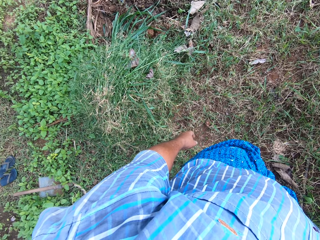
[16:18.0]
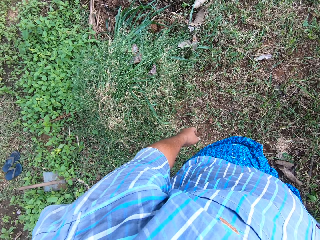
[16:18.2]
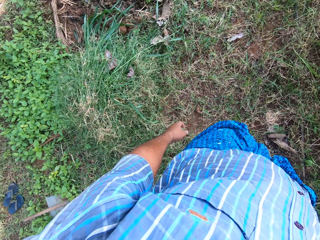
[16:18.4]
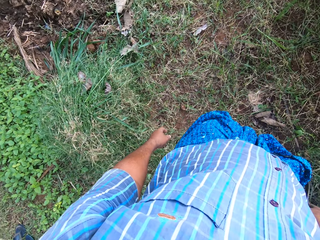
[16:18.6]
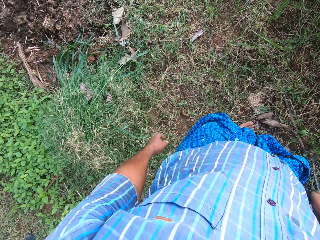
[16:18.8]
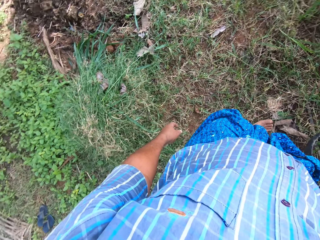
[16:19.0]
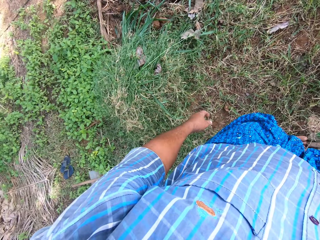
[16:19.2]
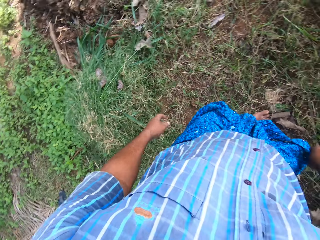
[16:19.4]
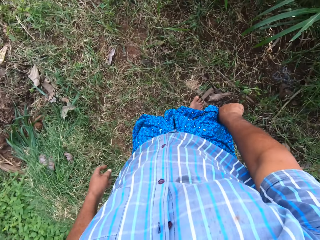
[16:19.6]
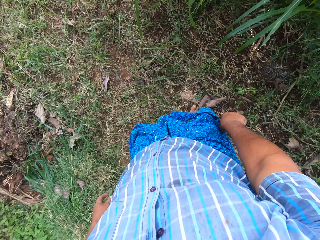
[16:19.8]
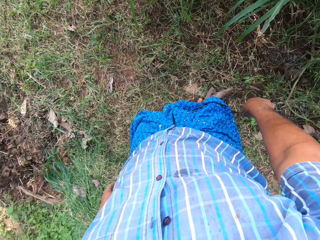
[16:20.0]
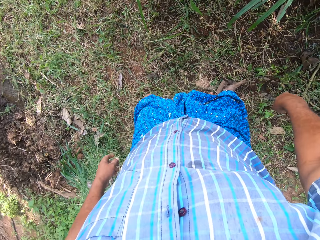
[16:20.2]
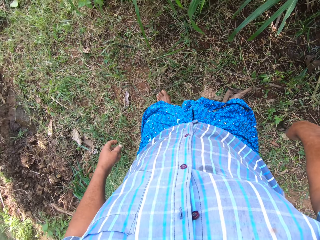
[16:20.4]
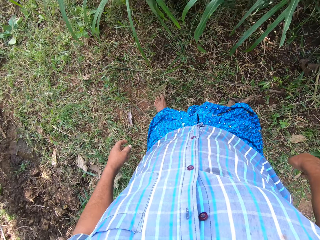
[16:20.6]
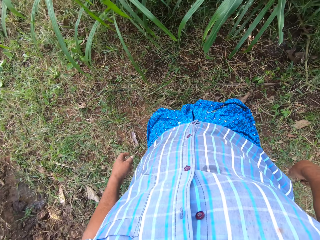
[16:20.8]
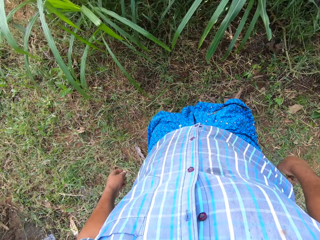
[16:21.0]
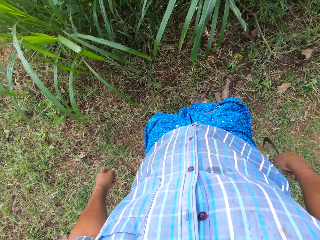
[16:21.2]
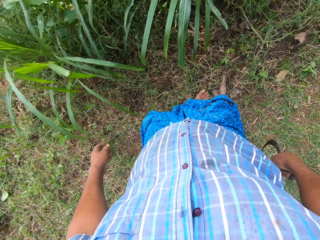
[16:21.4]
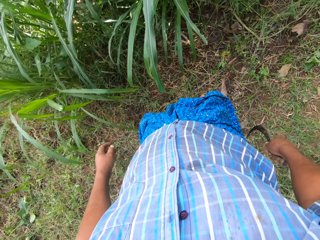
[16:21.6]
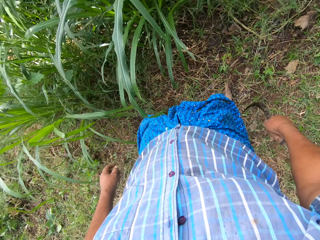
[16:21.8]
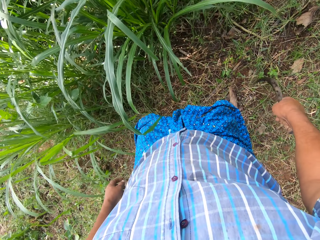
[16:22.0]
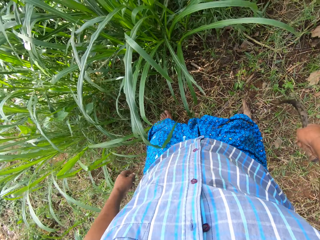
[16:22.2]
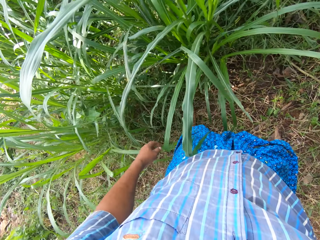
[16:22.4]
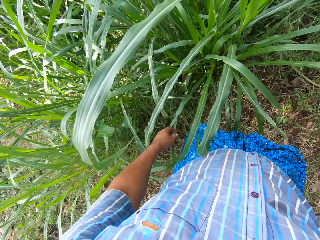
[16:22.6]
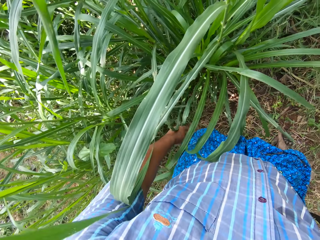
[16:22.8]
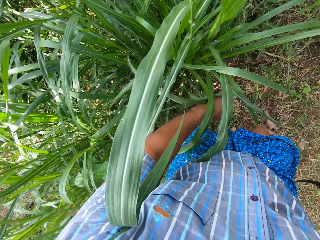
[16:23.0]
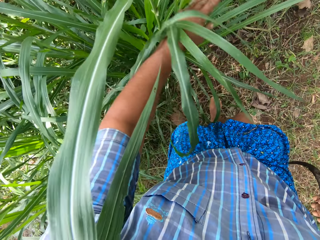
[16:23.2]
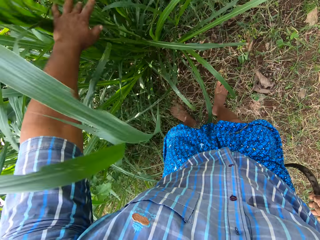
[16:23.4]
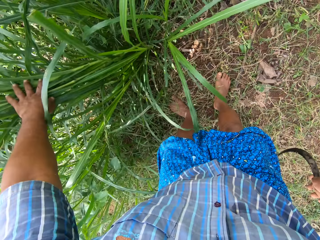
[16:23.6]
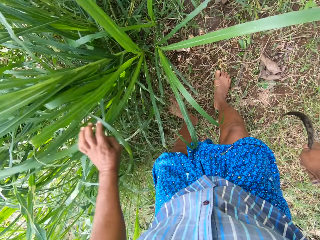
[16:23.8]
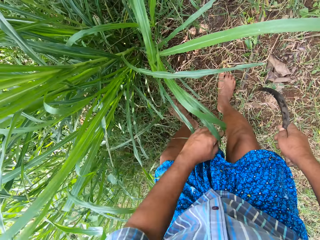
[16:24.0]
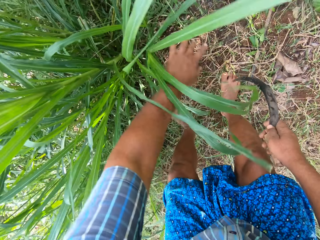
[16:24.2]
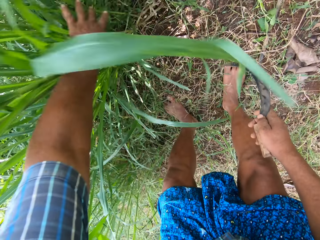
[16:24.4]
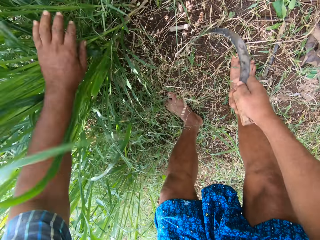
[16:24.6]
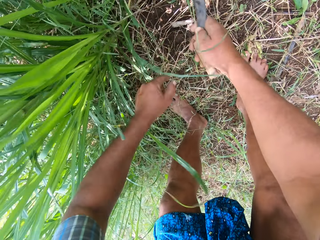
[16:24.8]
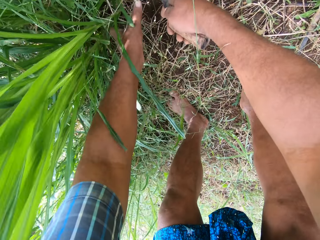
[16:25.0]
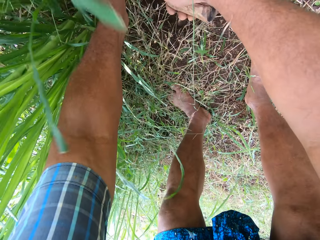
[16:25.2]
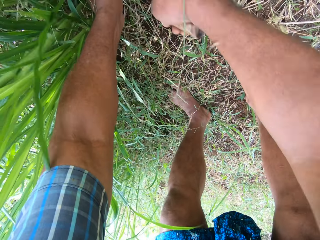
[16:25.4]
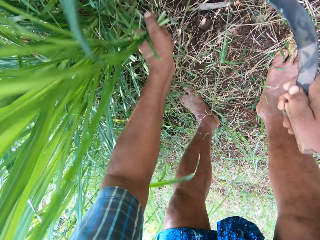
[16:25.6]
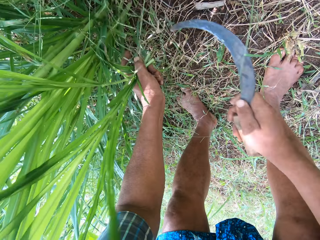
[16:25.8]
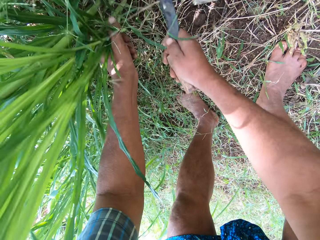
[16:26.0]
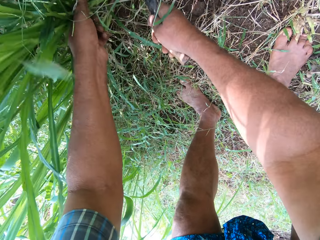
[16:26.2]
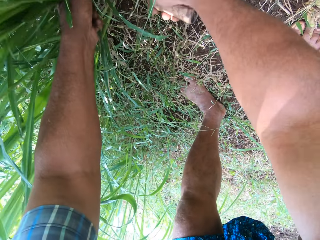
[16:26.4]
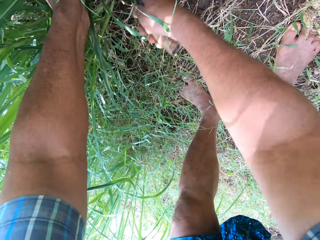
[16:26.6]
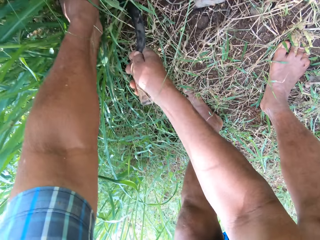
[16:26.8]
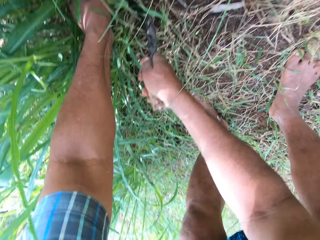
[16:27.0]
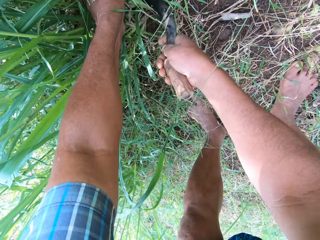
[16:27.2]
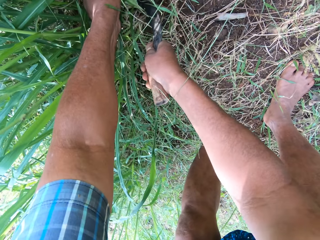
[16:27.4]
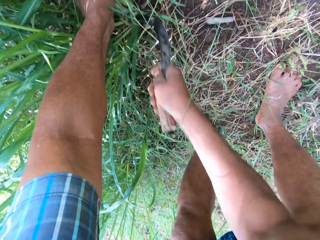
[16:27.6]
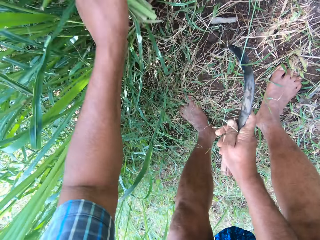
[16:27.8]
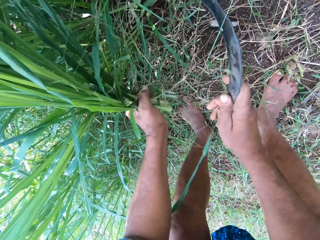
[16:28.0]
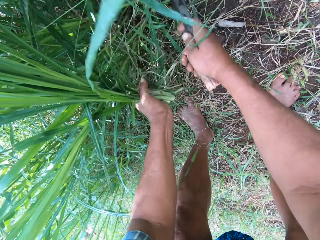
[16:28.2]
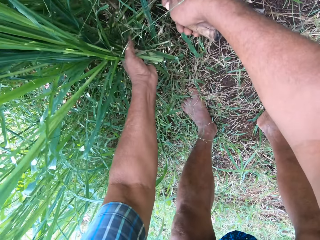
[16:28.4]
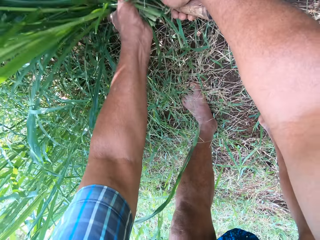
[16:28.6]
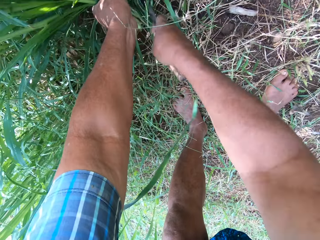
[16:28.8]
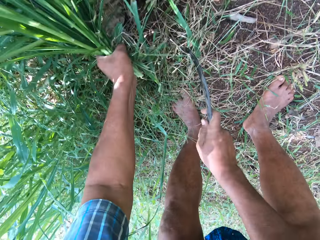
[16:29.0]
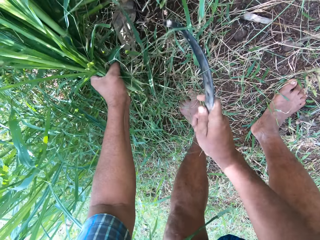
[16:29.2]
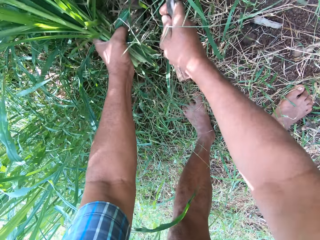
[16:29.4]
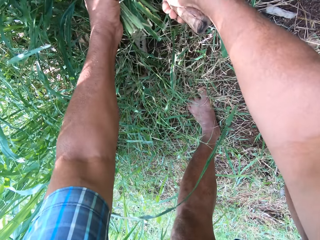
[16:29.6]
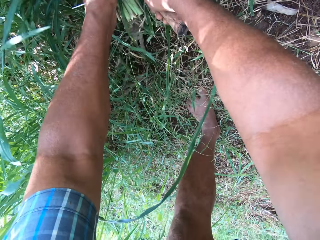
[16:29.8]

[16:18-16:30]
The camera wearer moves. He collects the napier grass. He cuts the napier grass with the sickle in his right hand.

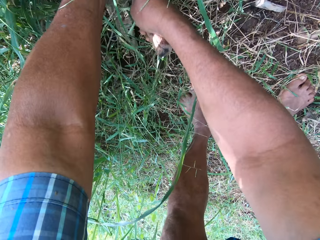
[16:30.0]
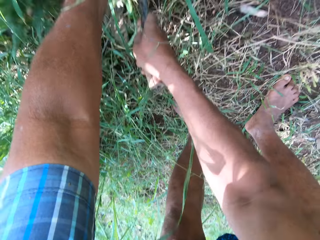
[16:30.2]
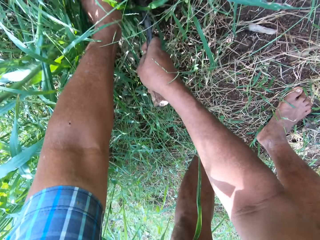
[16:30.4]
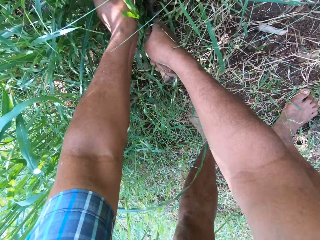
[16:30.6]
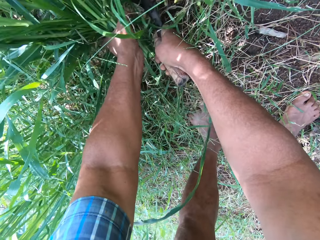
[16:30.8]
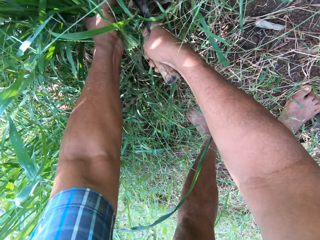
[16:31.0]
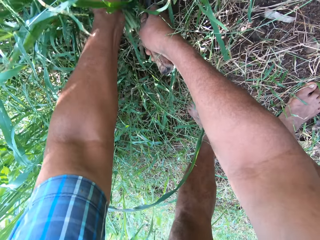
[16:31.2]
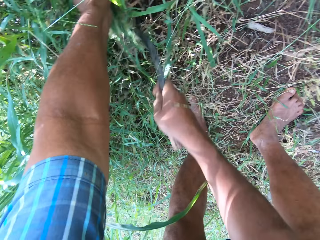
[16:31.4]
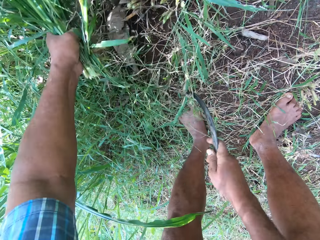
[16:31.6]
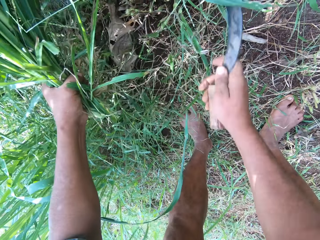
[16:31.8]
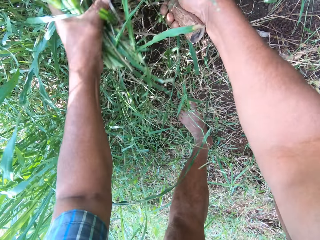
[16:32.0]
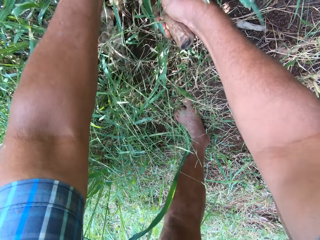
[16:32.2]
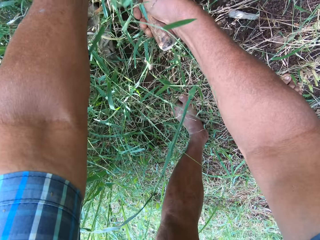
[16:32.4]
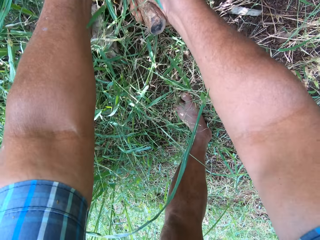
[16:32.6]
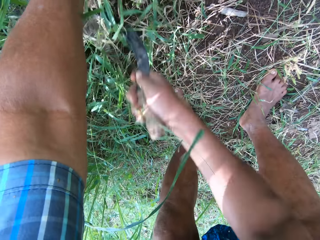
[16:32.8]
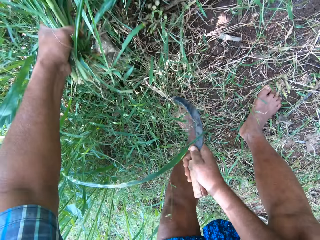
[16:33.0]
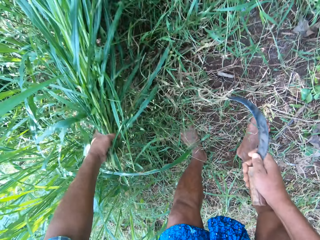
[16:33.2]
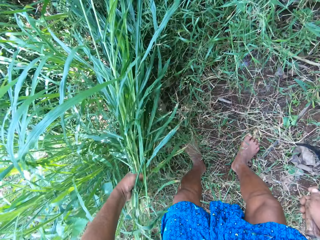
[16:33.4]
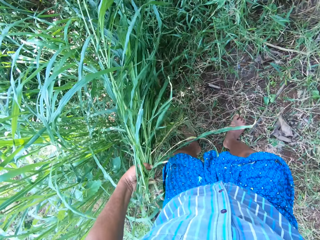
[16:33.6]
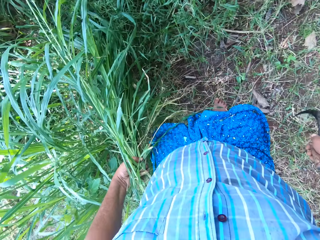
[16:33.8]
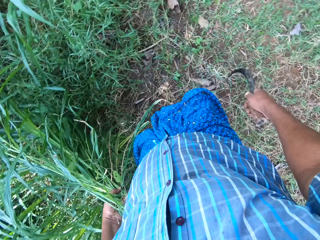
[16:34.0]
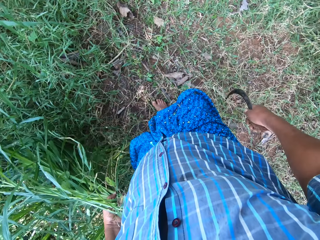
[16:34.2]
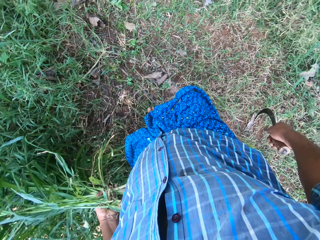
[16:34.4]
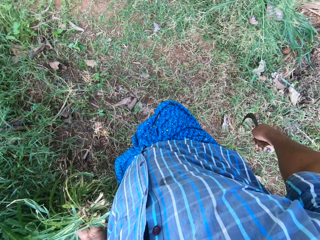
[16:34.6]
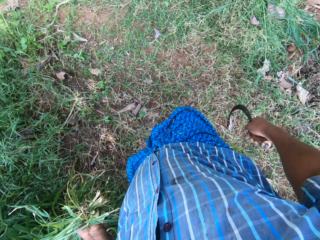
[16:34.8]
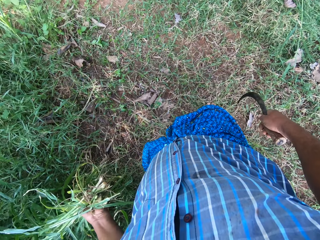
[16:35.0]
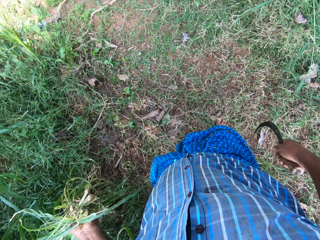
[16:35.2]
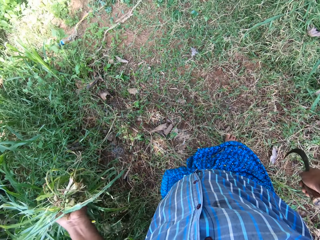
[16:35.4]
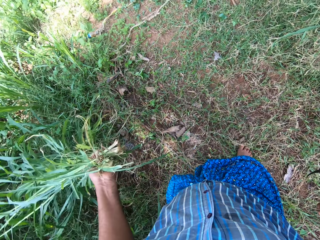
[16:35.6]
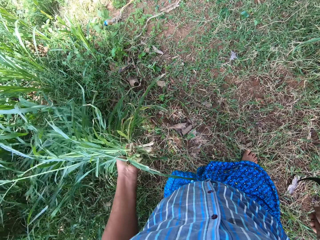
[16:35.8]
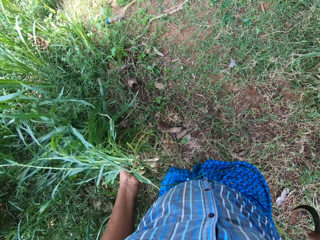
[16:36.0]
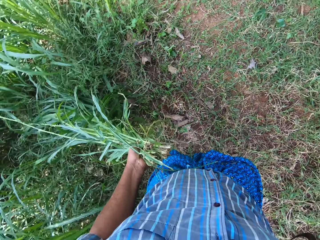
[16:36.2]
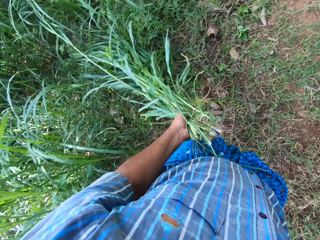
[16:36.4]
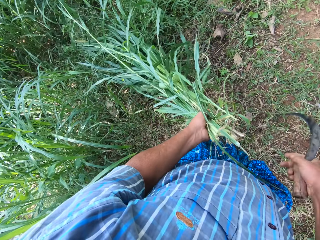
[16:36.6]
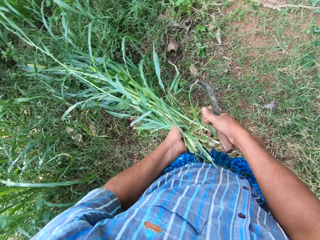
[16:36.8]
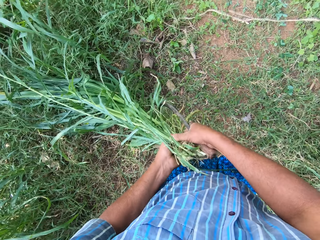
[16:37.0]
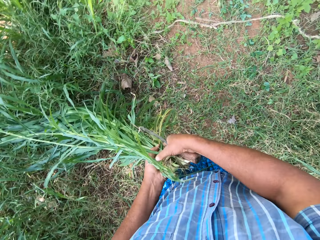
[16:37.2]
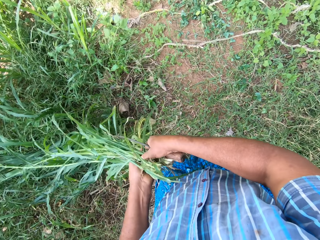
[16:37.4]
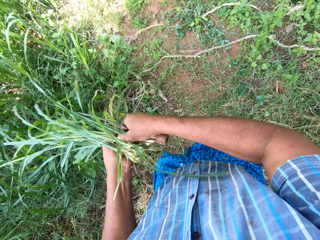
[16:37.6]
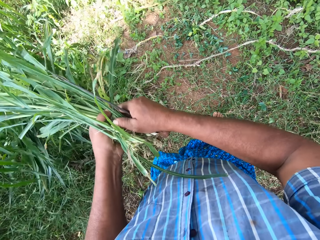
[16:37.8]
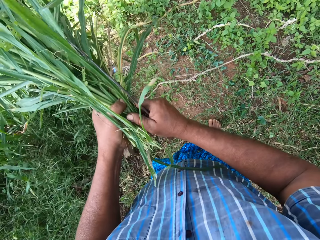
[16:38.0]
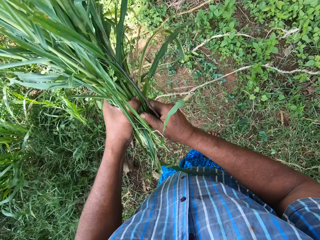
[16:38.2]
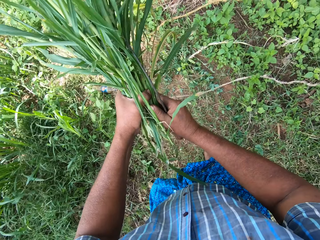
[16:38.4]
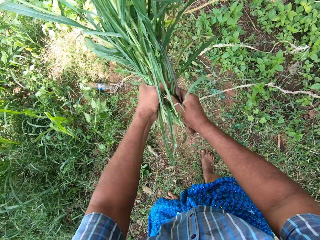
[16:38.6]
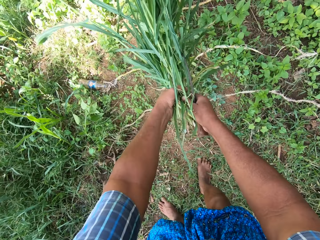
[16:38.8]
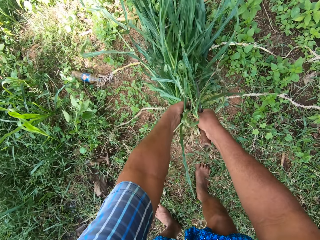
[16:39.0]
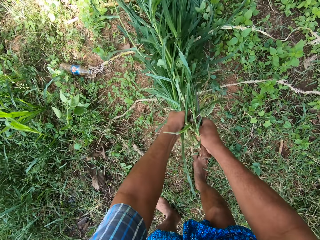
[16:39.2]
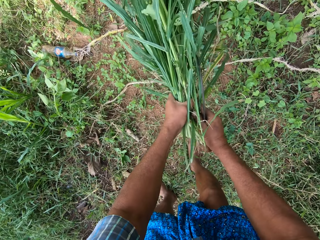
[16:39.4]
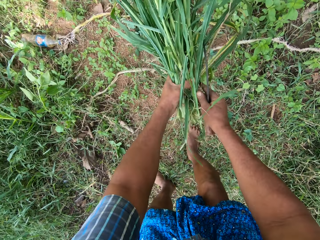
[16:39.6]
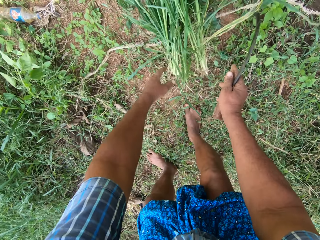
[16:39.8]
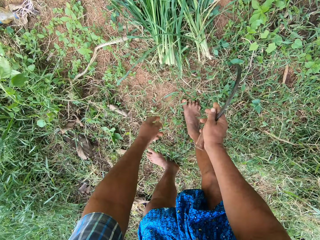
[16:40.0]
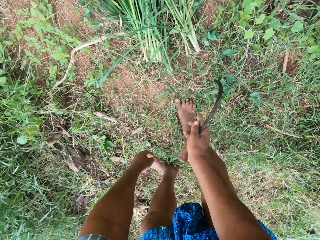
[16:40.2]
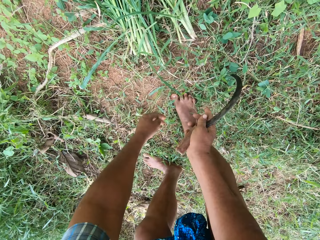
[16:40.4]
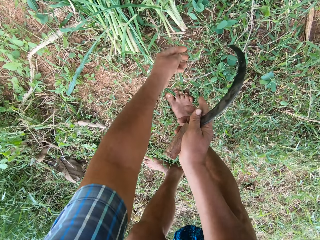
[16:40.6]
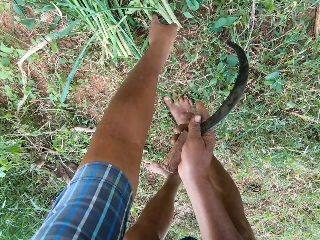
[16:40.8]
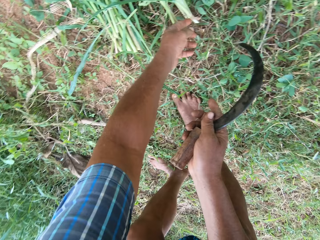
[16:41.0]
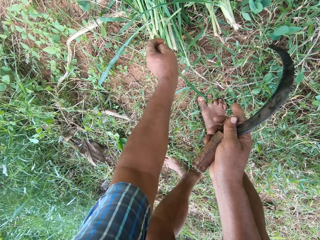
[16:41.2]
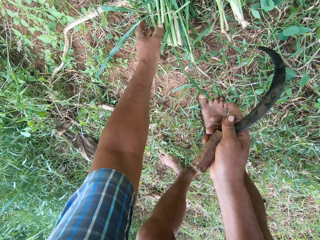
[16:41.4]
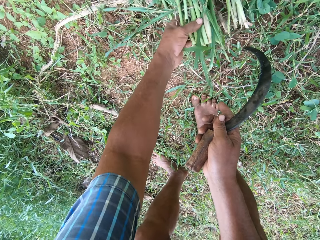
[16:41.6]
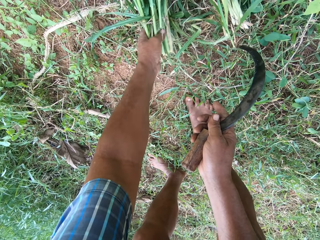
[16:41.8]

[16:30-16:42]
The camera wearer holds the napier grass. They drop the napier grass on the ground.
